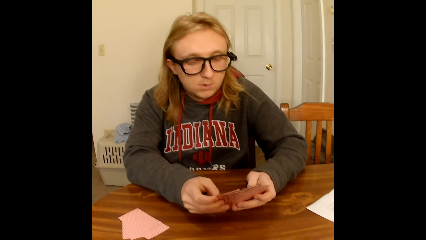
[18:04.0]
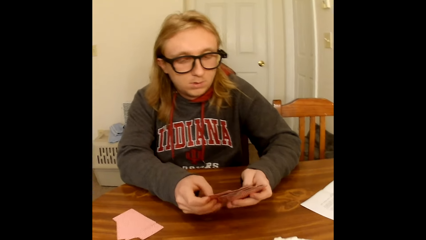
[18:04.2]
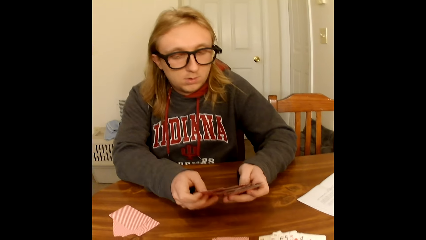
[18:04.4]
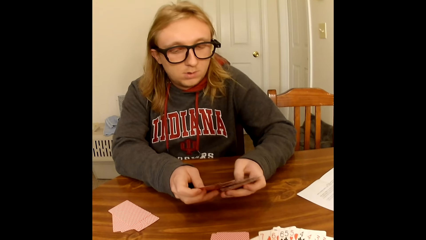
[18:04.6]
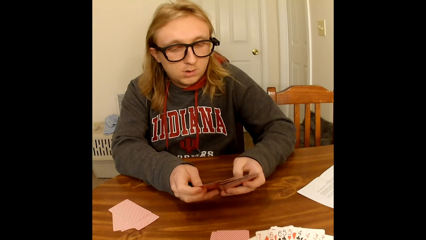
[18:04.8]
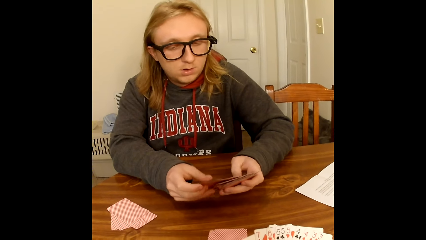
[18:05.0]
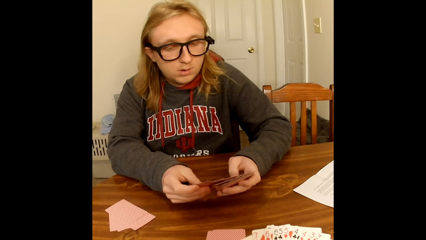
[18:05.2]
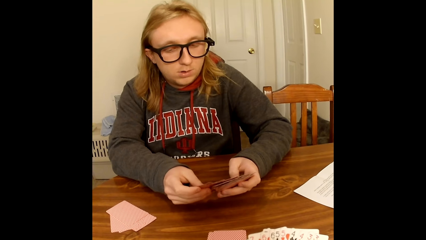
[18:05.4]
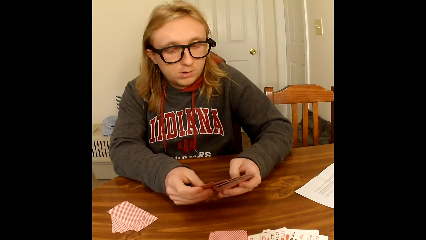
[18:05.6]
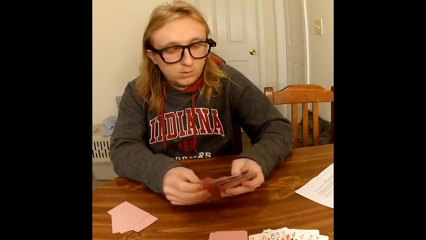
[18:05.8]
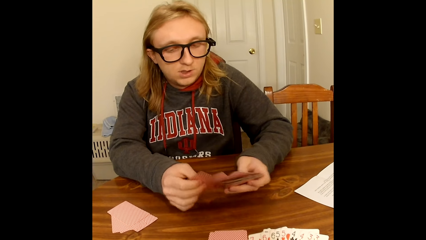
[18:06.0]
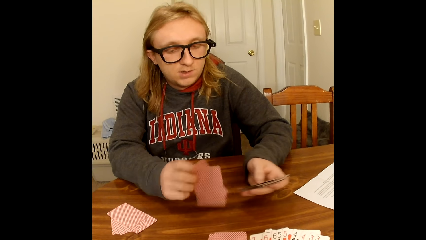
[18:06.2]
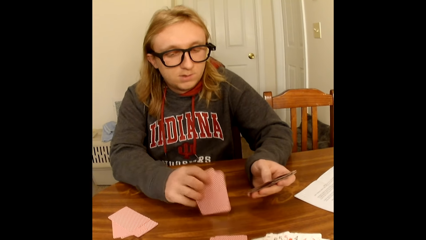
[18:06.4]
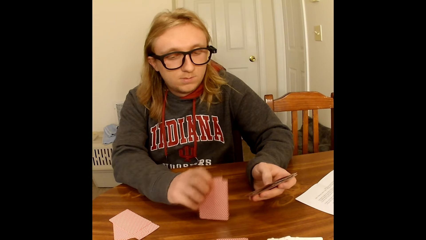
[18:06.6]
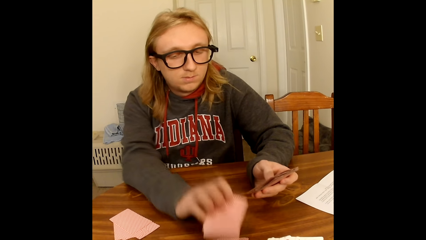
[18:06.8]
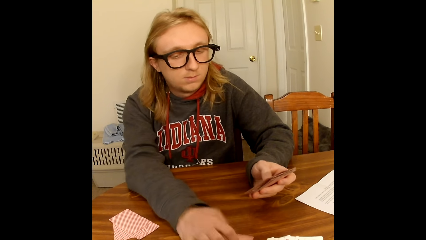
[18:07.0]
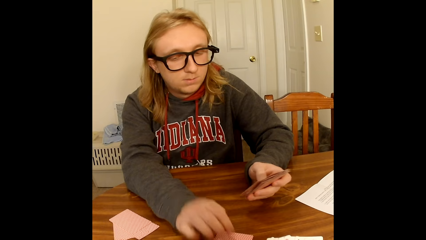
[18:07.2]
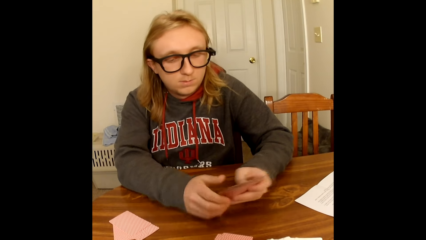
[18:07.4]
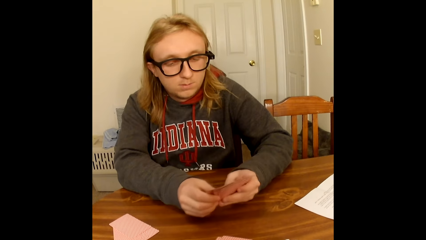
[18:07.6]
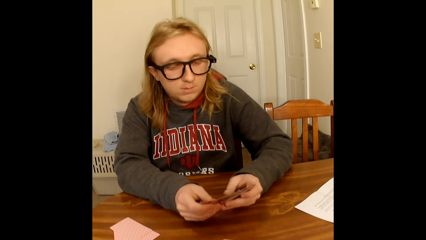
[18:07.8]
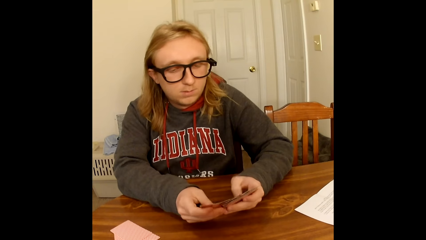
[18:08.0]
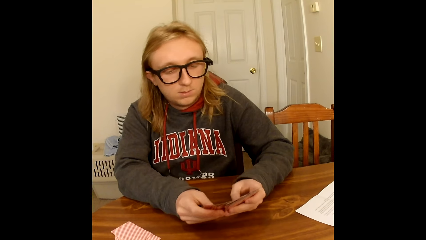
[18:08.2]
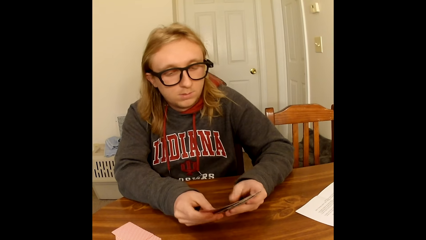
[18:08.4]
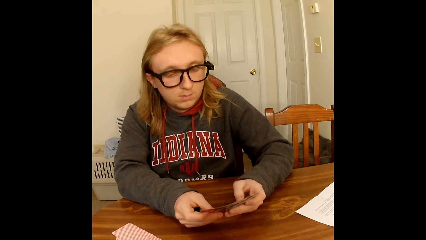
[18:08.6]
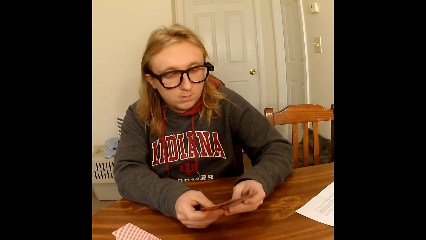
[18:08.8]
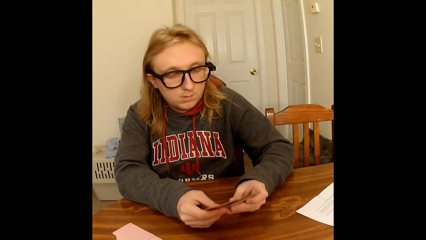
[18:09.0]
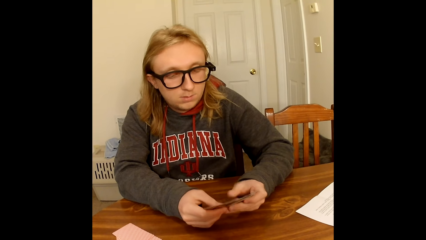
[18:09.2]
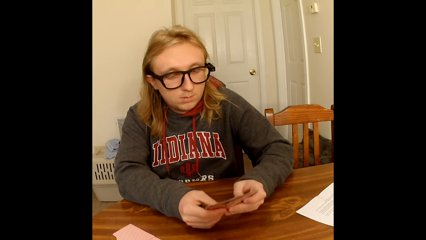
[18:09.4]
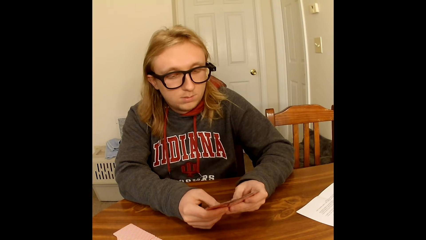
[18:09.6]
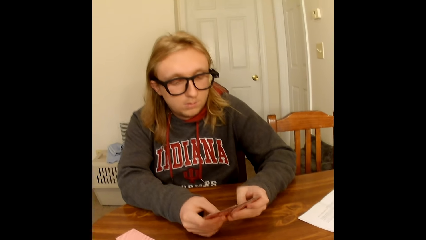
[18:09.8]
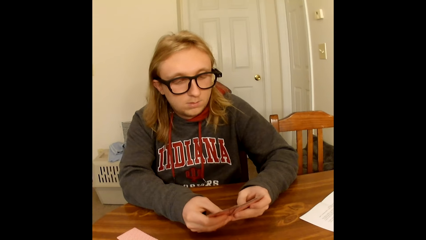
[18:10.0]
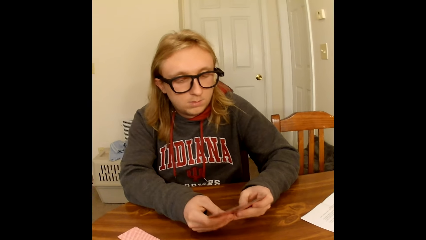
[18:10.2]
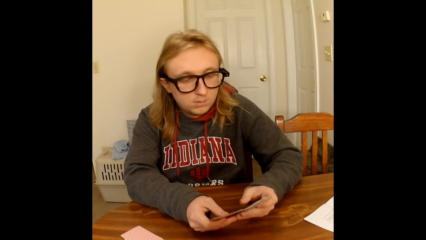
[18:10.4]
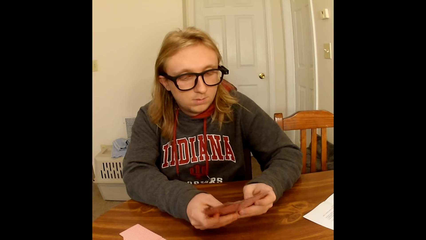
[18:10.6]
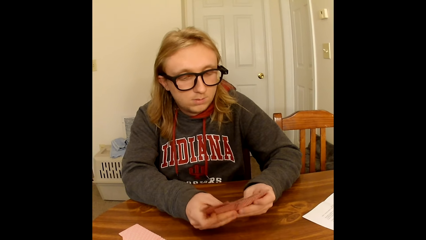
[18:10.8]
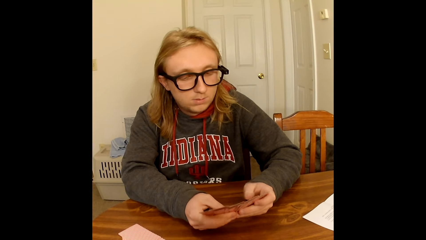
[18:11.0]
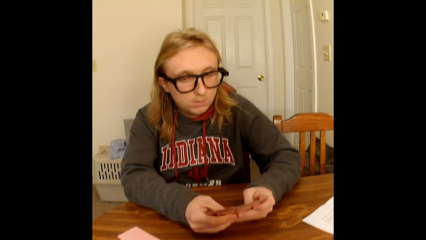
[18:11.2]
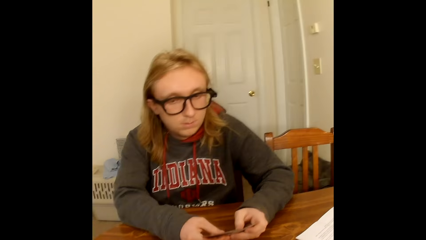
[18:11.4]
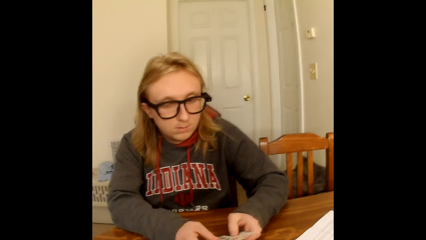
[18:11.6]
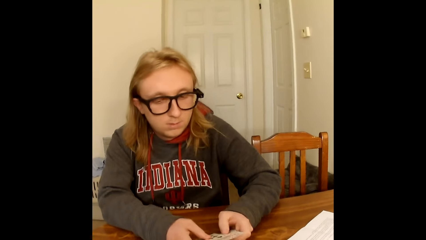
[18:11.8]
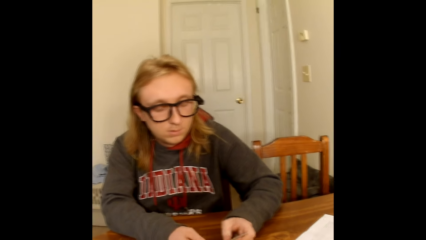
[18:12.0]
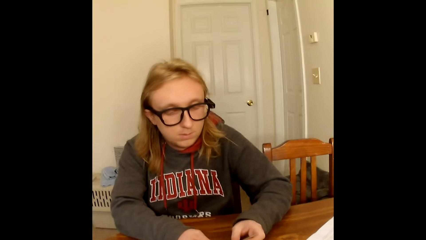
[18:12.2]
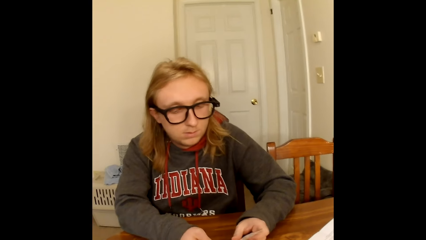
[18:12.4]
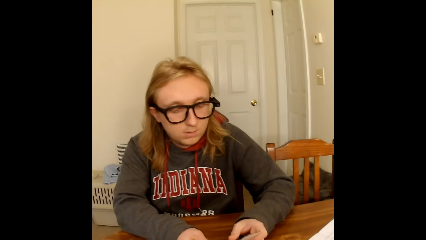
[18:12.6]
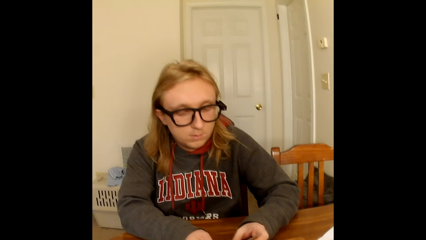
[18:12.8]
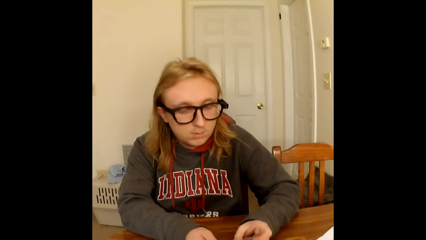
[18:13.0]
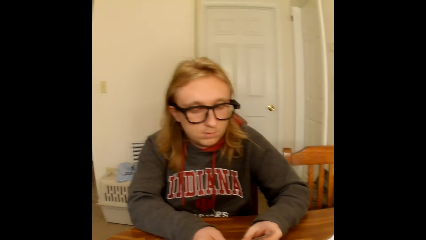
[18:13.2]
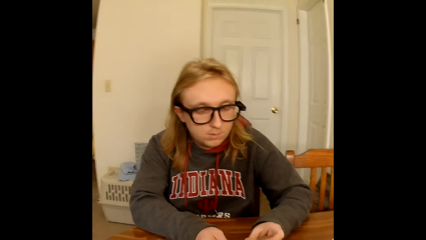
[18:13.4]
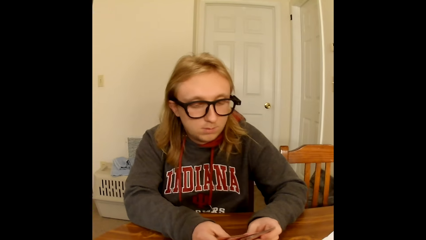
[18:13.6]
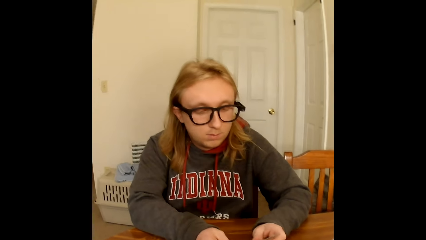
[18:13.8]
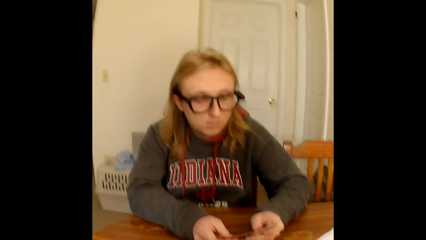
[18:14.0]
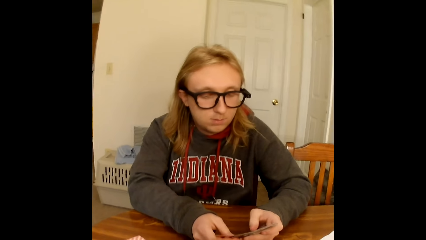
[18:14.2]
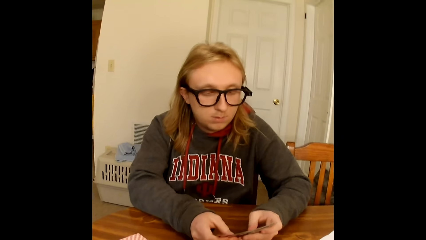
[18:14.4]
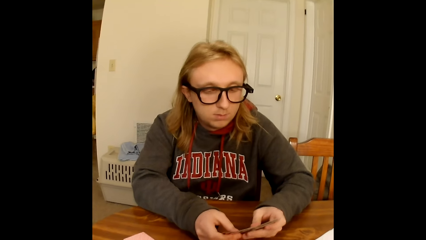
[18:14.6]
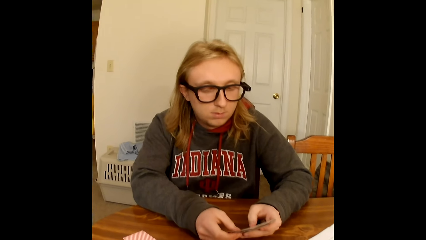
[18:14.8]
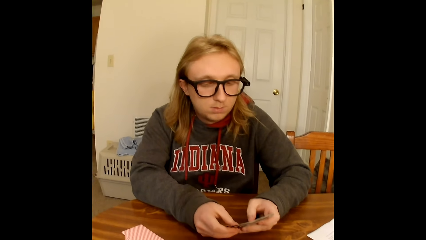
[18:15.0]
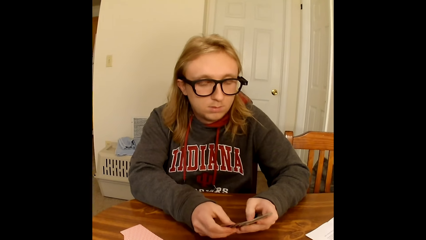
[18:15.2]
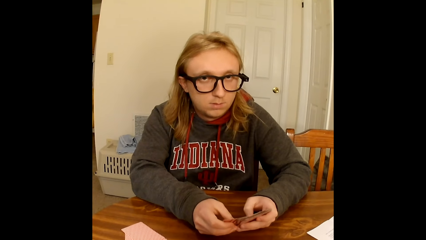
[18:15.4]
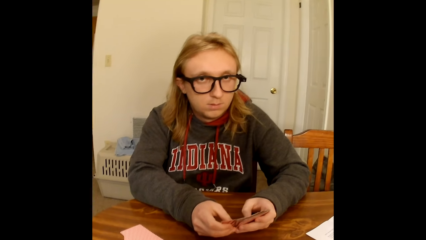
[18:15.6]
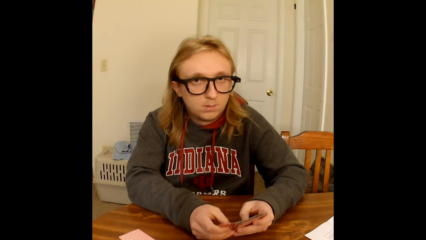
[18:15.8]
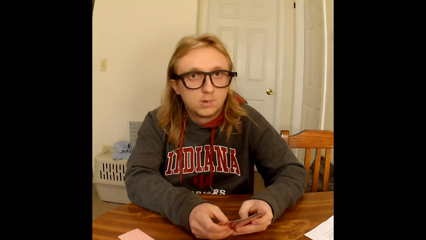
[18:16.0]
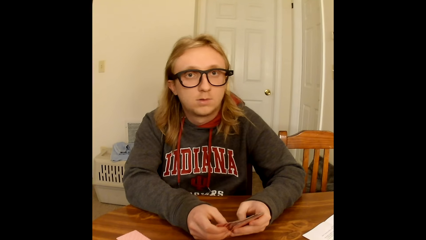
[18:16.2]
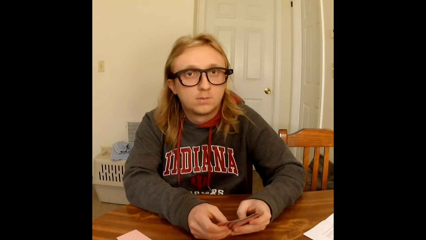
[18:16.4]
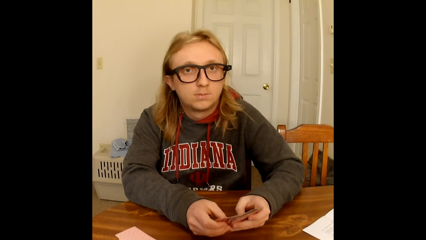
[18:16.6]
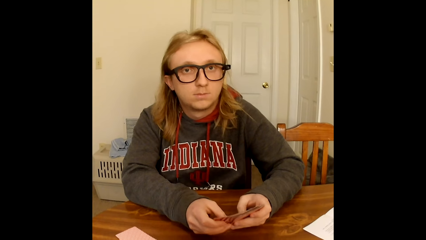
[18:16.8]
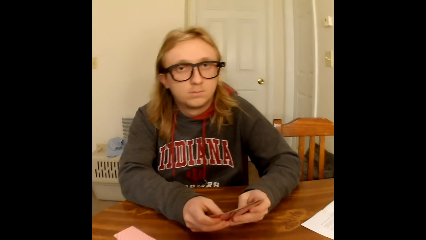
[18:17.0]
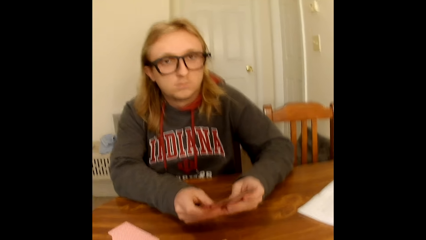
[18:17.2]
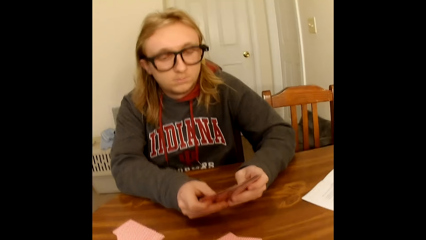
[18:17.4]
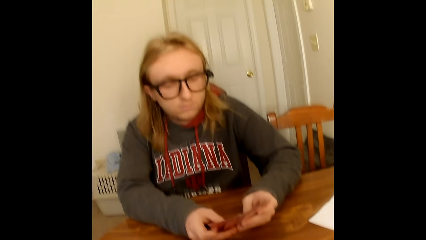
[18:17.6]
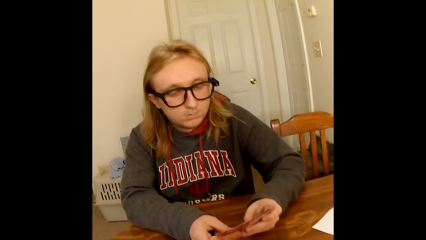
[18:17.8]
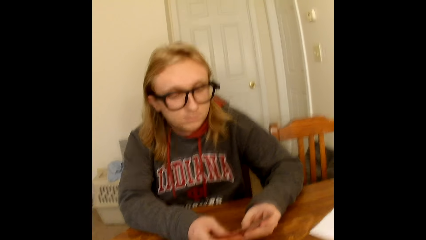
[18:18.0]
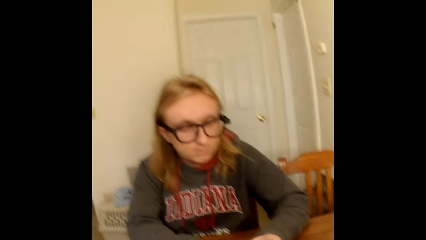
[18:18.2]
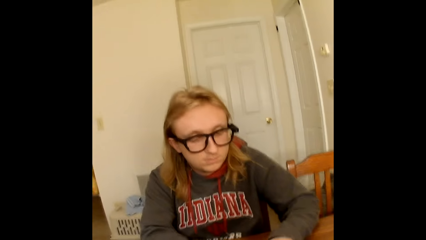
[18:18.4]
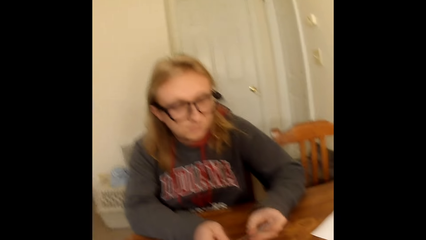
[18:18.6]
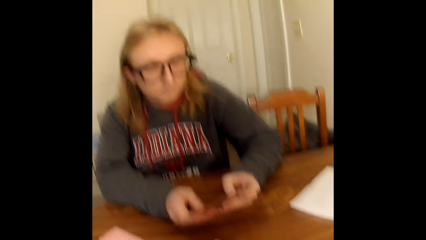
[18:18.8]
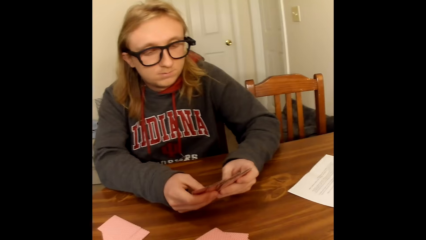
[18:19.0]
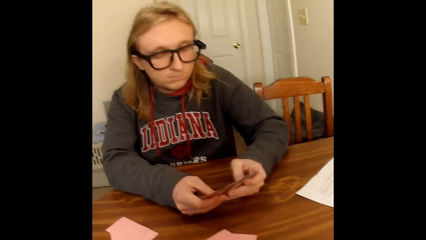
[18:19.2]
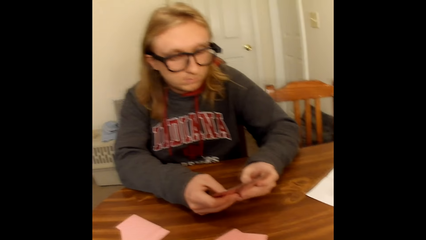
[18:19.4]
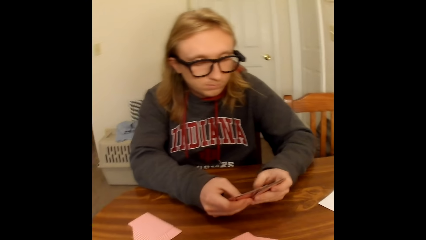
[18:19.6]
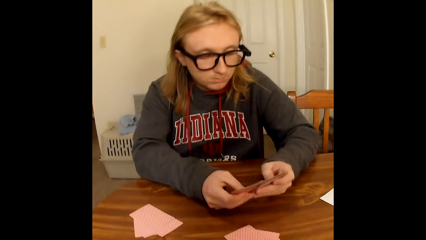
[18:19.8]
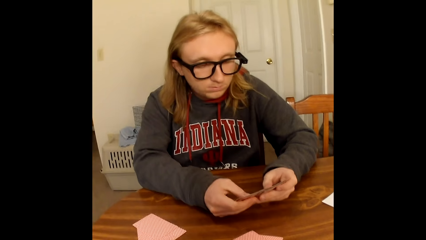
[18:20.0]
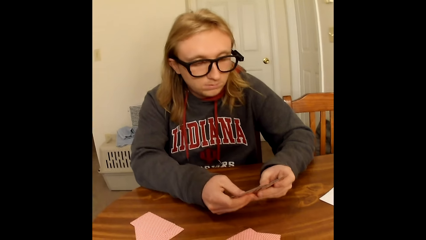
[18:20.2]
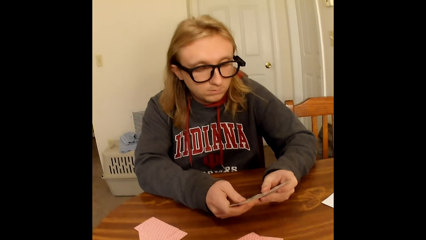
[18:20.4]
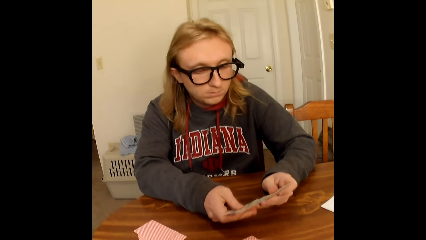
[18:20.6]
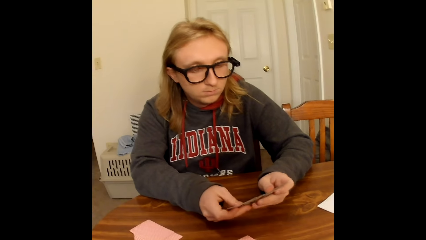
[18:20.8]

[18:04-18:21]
A man looks at the cards. The man picks out some cards from the cards in his hand with his right hand. The man taps the cards in both hands on the table, places the cards on the table with his right hand, arranges the cards, holds the cards in his left hand with both hands, and shuffles the cards in his hands with his thumbs. The camera wearer looks around. They converse. The man looks at the camera wearer. The camera wearer converses. The man looks at the cards.
